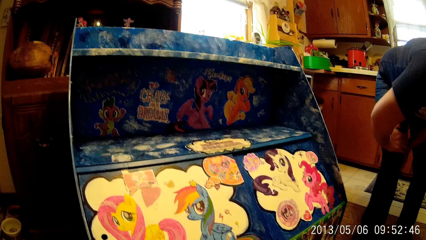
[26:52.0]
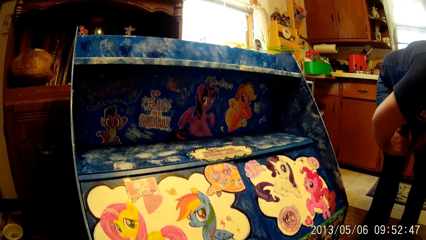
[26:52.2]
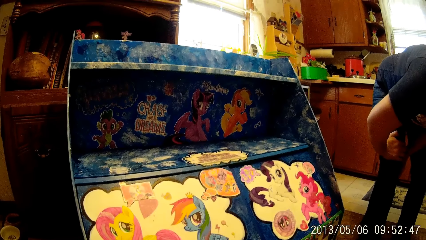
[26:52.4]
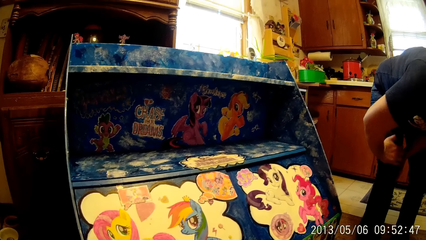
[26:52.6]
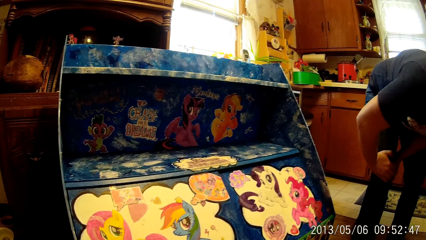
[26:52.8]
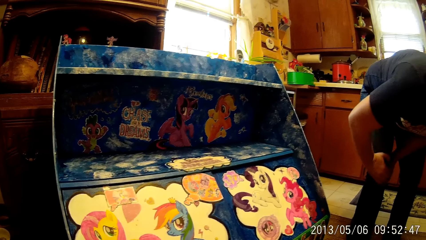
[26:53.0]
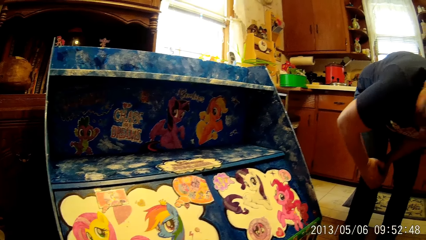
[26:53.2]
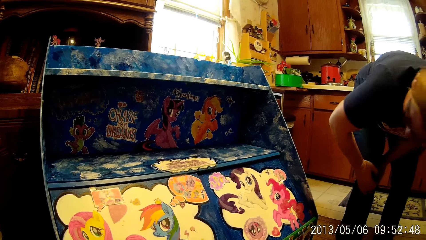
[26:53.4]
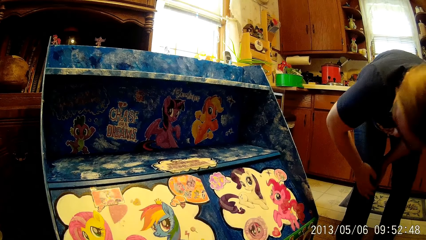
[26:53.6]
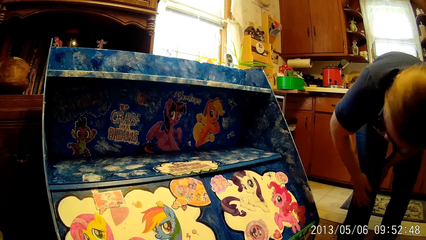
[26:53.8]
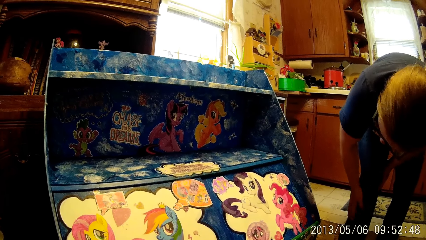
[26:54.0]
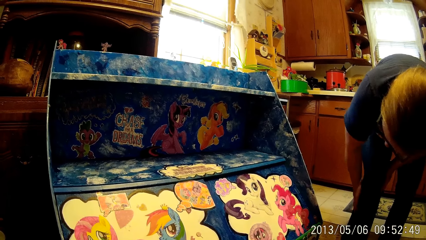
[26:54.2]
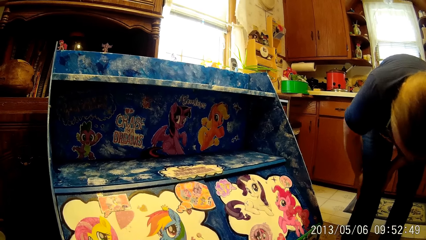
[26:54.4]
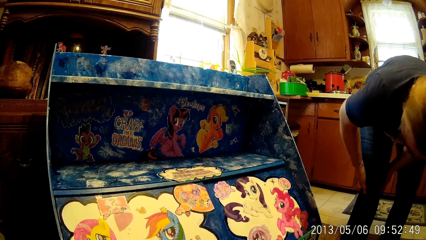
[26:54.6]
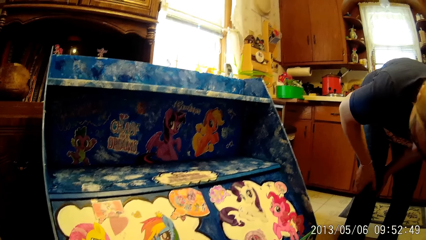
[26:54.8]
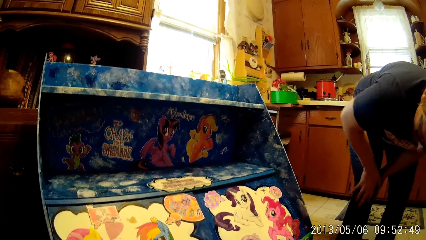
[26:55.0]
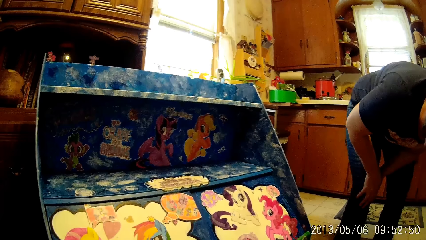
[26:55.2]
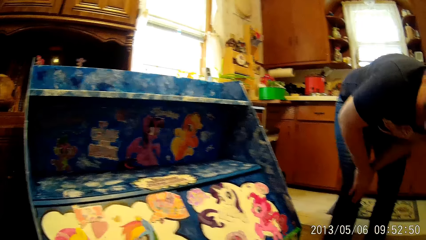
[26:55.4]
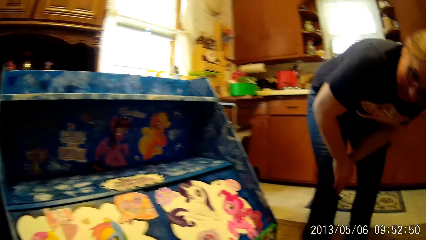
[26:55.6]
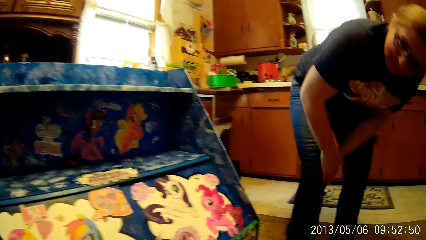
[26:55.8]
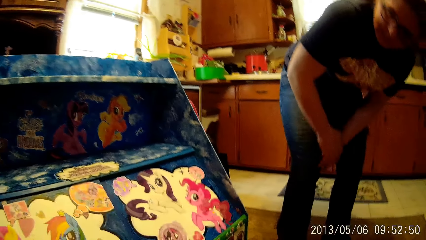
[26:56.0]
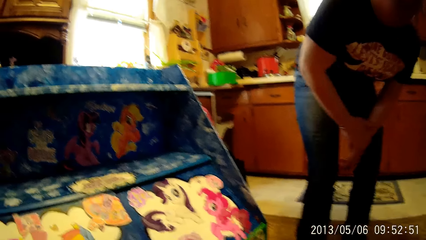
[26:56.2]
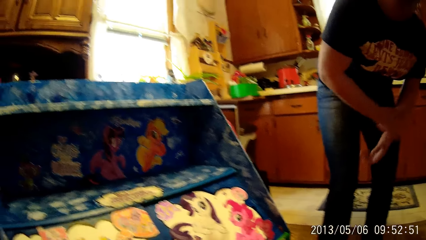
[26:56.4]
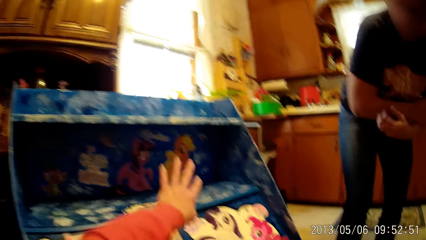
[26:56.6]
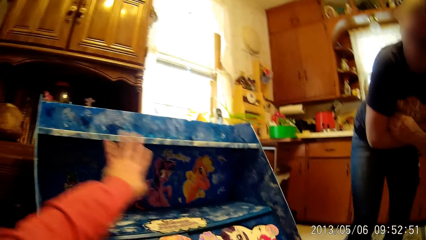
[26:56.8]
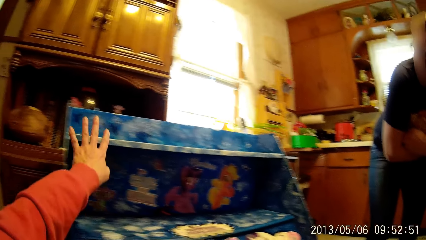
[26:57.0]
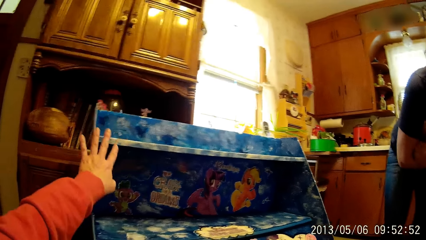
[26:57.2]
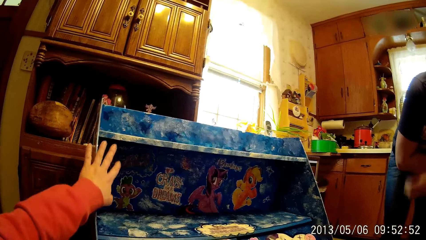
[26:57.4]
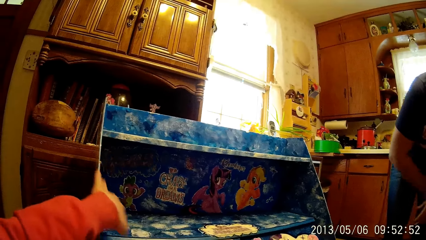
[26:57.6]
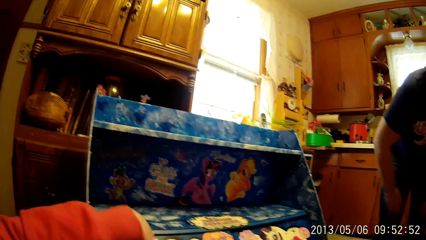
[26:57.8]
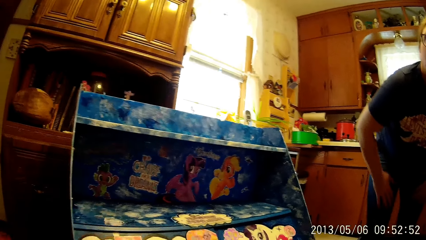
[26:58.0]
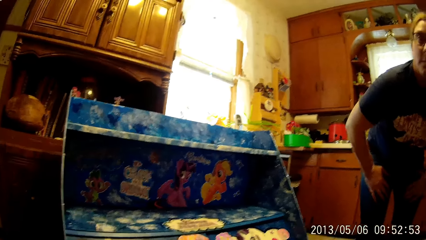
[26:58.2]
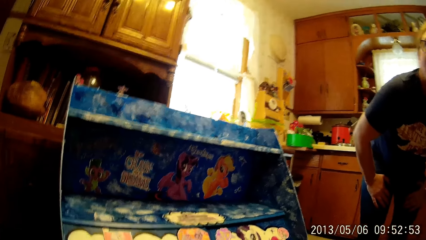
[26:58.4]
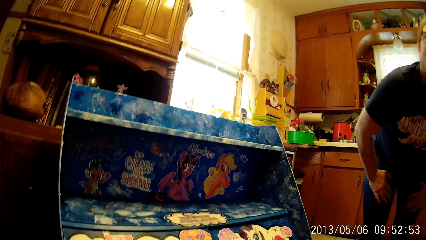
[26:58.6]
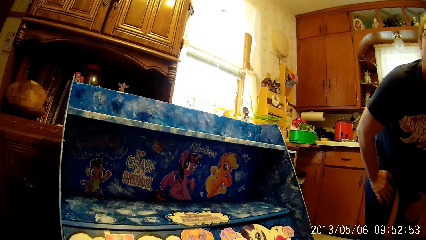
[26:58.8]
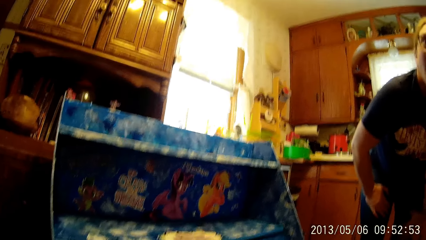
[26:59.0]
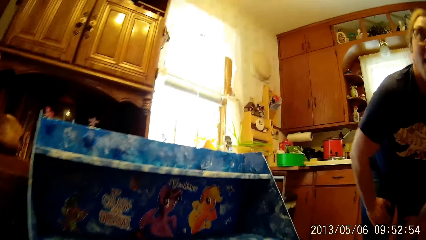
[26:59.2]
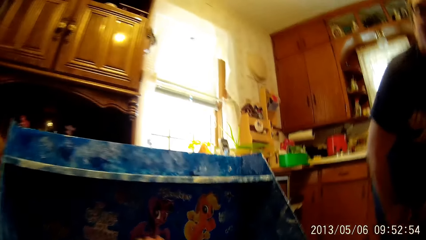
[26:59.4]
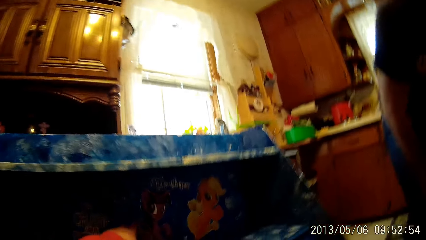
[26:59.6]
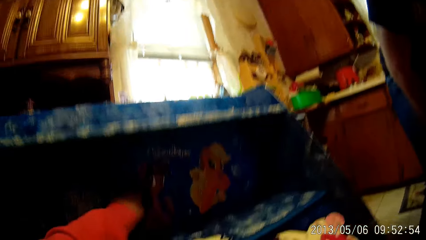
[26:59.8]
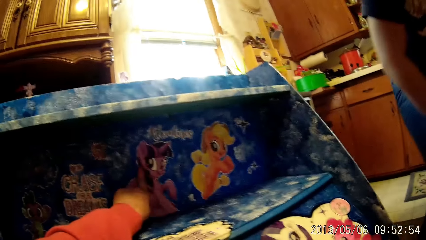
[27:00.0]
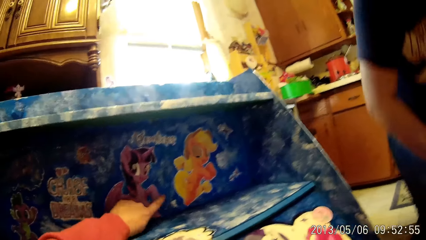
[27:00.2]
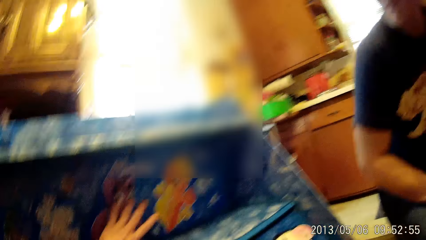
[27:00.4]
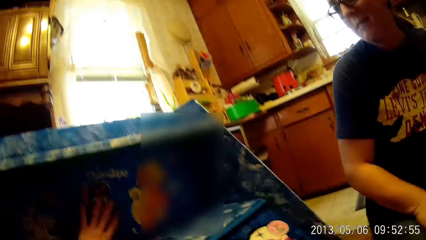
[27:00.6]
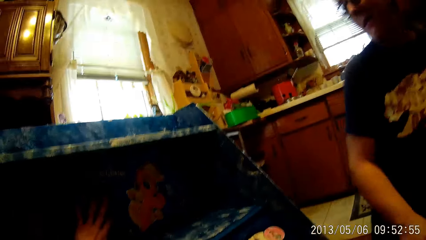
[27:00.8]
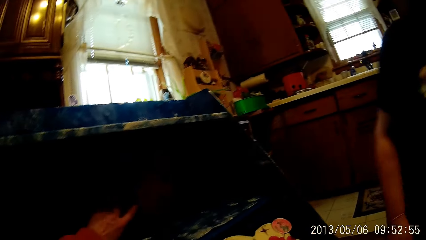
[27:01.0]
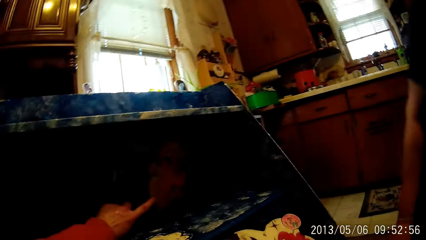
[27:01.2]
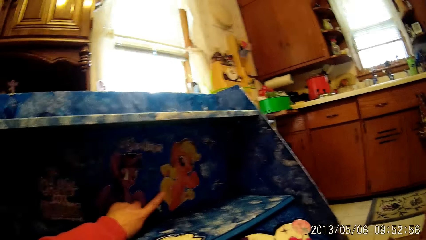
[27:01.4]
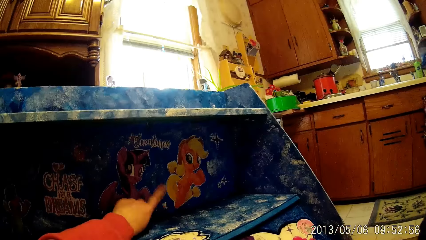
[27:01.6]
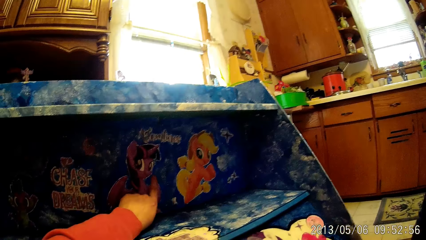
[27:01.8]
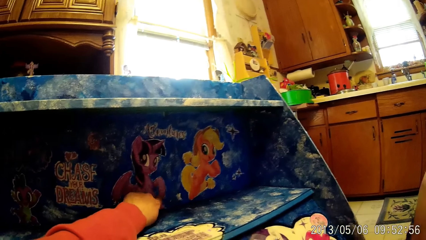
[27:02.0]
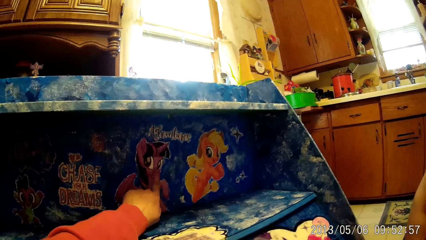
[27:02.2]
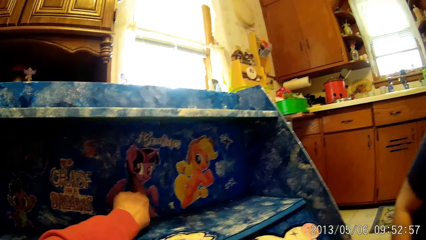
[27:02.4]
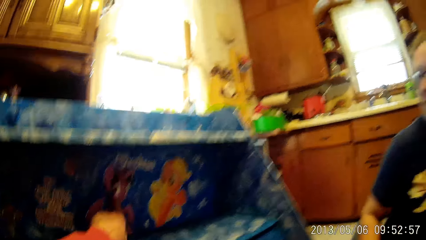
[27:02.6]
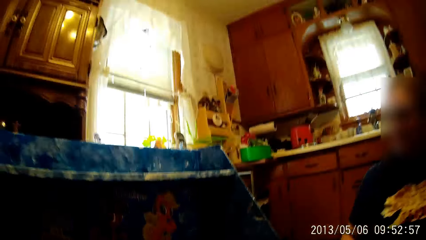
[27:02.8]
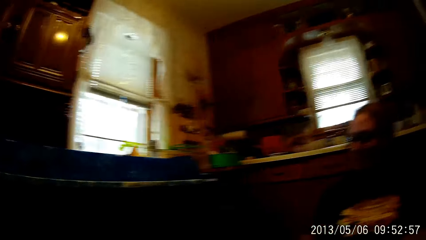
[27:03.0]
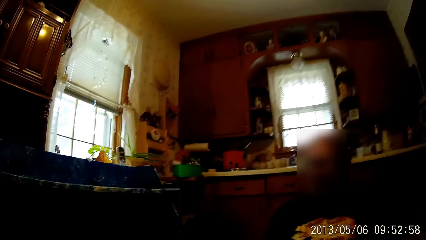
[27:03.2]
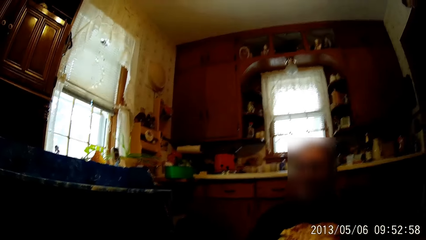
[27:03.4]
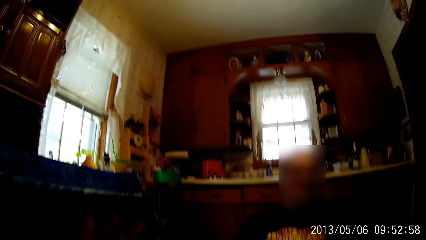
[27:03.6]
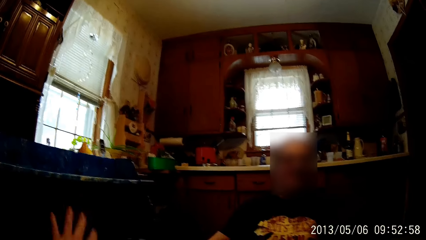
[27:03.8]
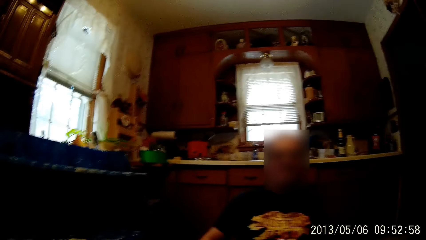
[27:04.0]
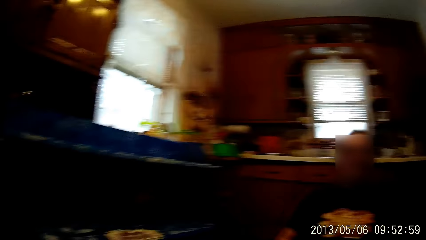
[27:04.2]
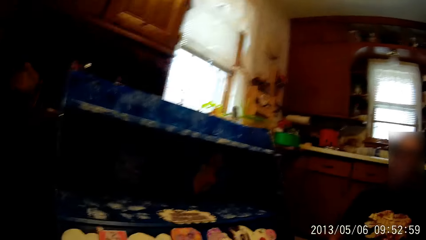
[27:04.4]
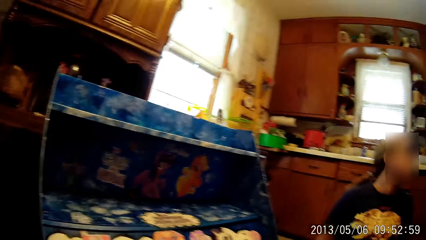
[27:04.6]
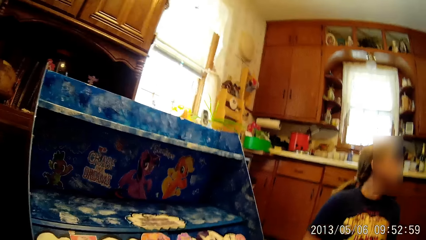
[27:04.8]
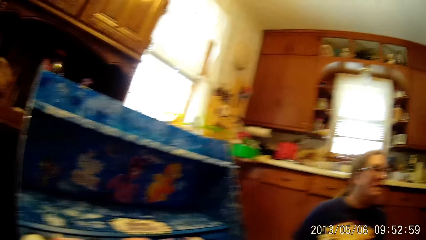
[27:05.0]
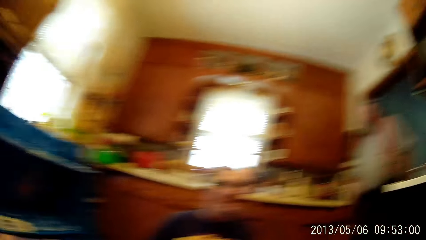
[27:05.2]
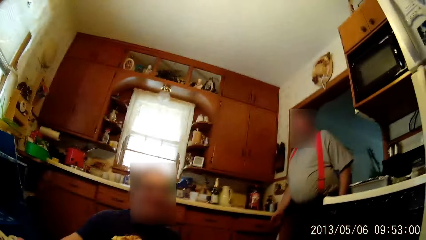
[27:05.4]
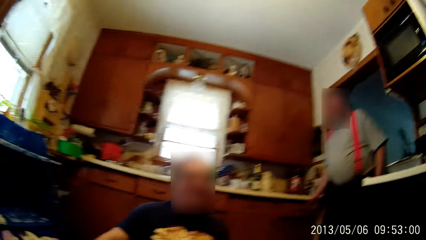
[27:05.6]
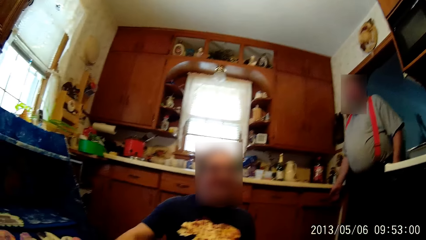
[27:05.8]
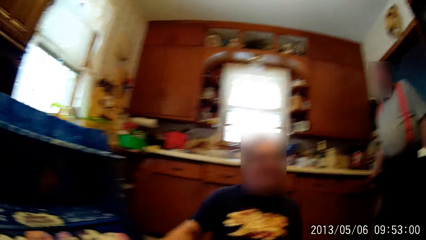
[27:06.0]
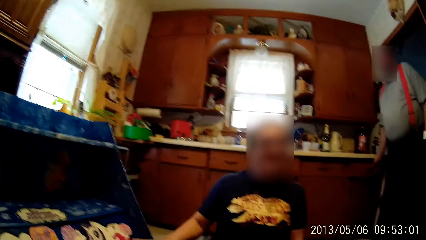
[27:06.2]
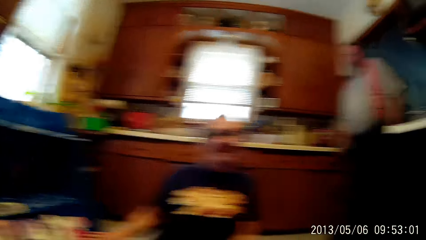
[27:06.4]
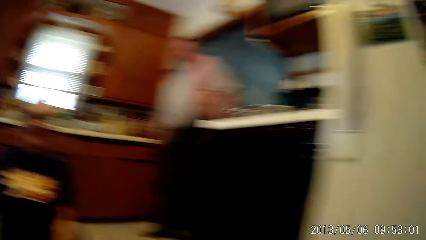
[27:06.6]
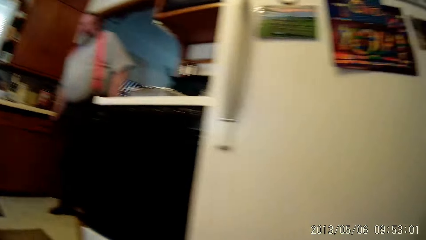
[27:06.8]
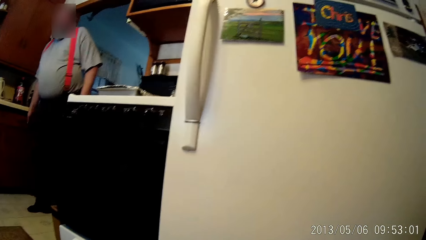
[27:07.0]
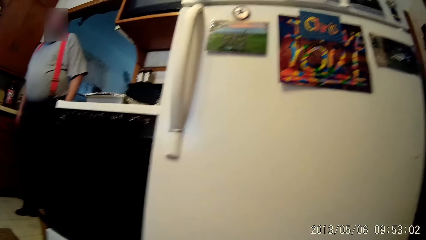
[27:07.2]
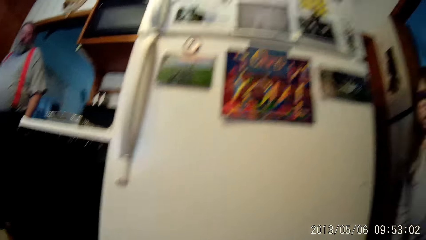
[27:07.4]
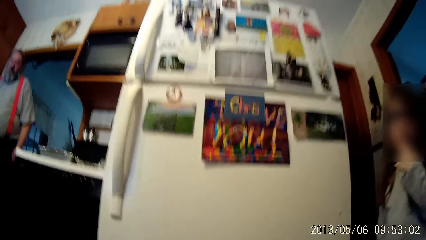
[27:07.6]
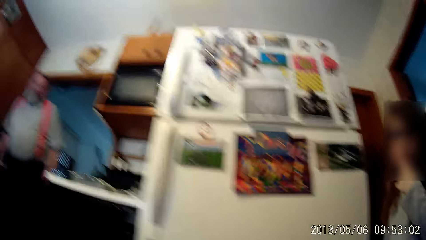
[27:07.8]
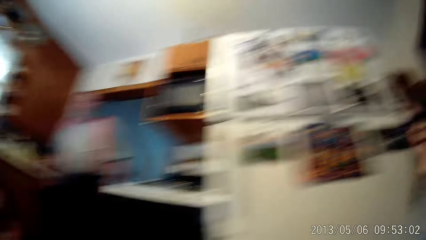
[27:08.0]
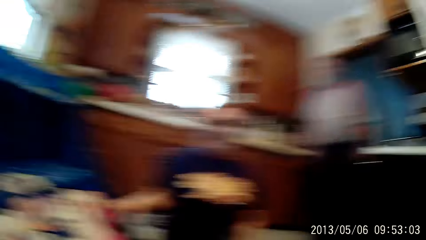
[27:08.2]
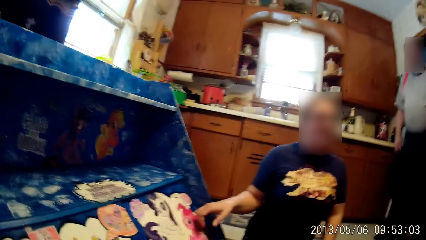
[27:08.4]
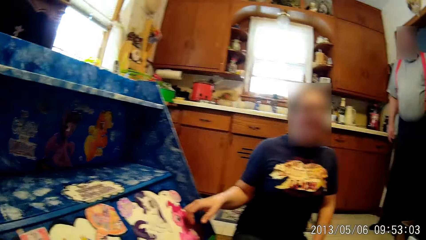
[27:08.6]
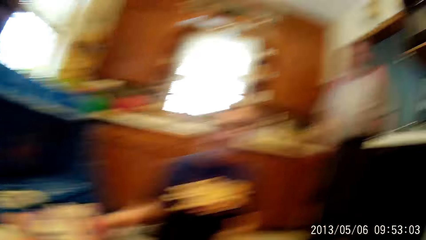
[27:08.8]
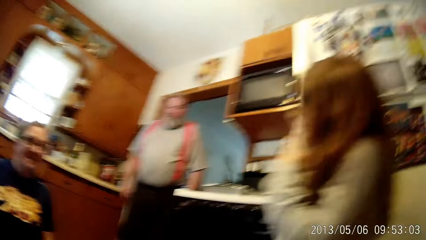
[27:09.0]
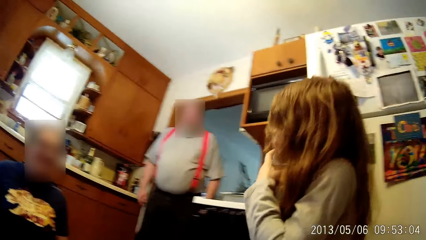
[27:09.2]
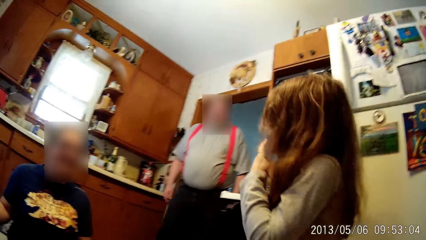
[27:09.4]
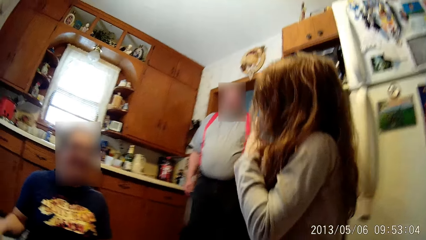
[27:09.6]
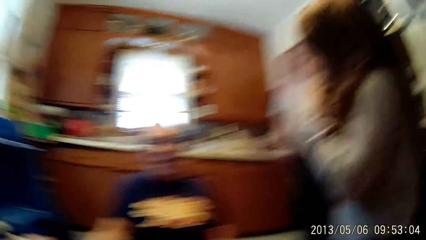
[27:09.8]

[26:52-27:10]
The camera wearer moves her hand. She looks around the house. She touches the shelf with her left hand. She points at the cabinet. She looks around the house. She moves her hand. She looks around the house.
